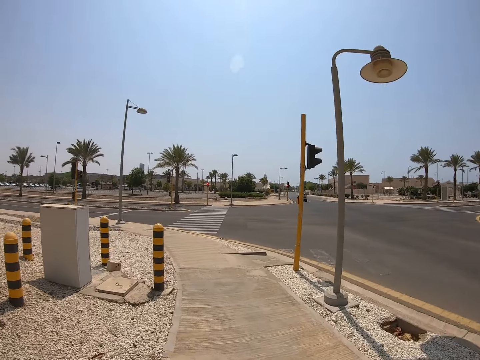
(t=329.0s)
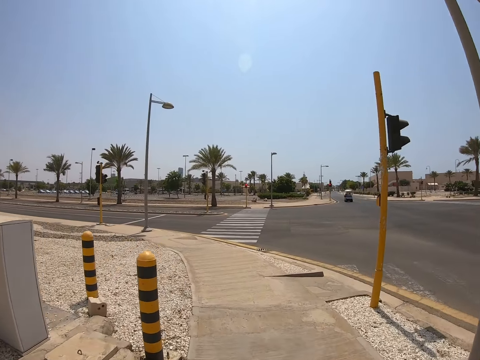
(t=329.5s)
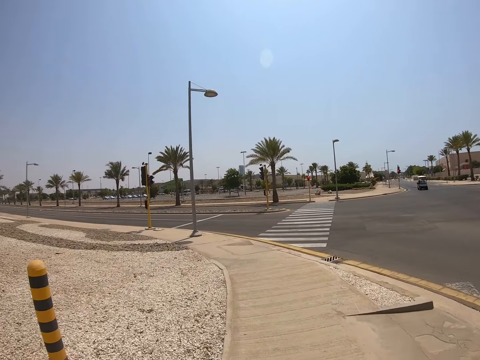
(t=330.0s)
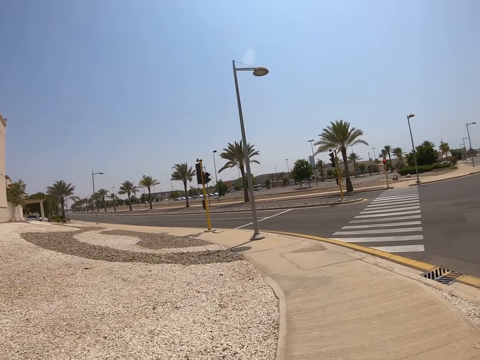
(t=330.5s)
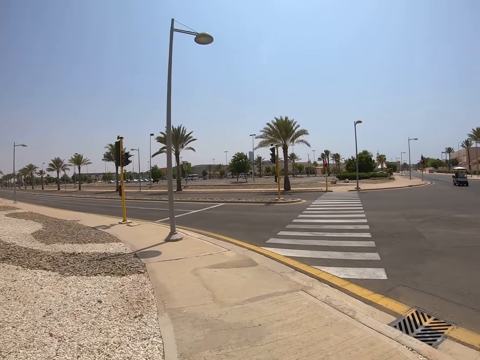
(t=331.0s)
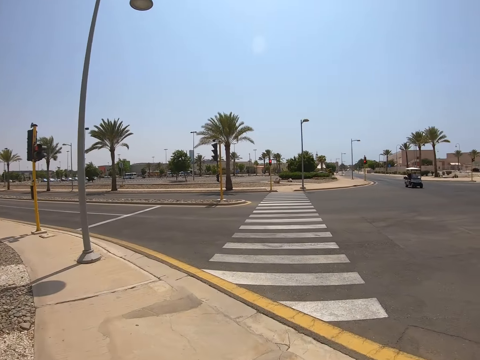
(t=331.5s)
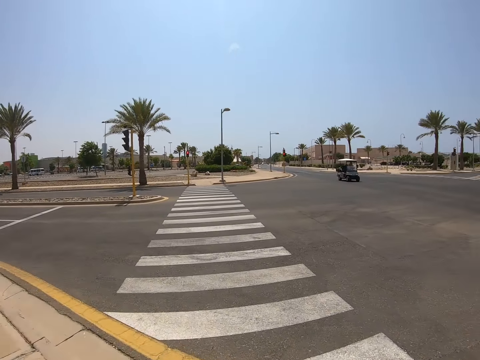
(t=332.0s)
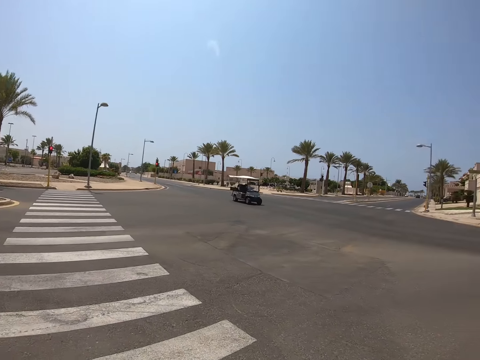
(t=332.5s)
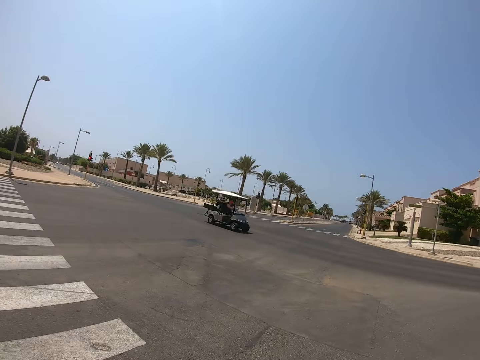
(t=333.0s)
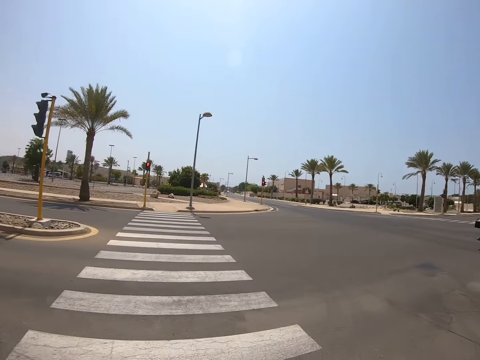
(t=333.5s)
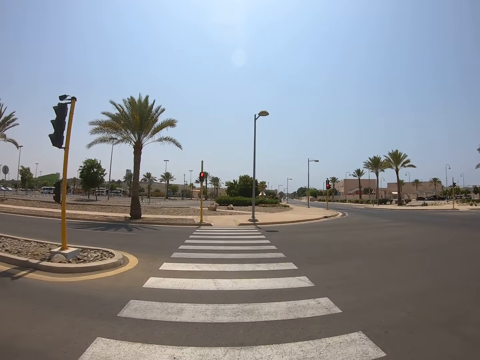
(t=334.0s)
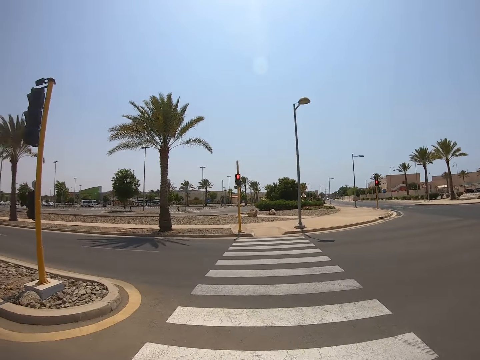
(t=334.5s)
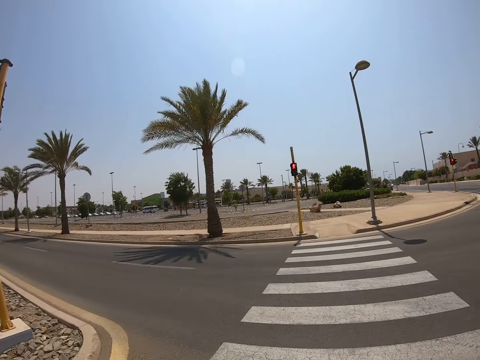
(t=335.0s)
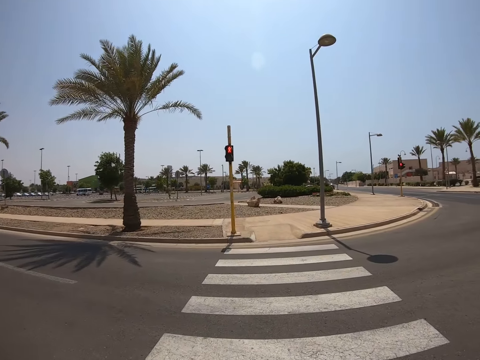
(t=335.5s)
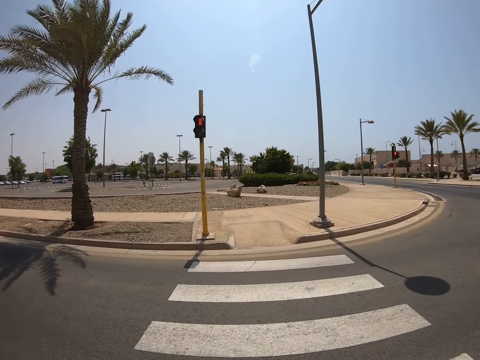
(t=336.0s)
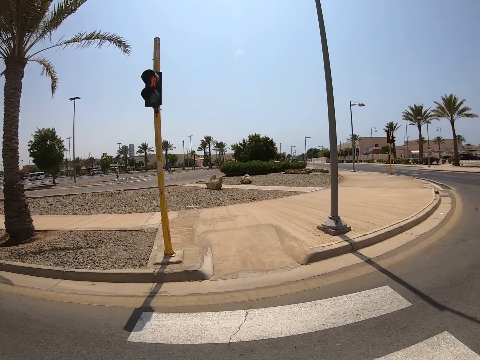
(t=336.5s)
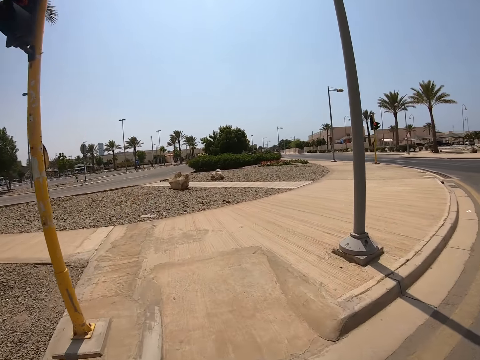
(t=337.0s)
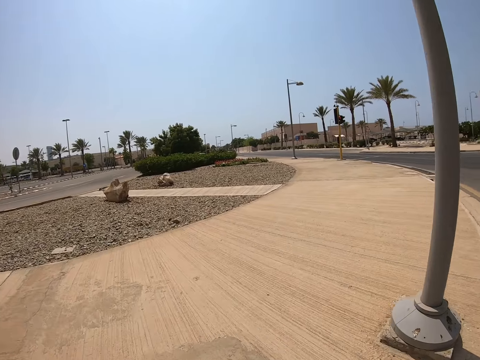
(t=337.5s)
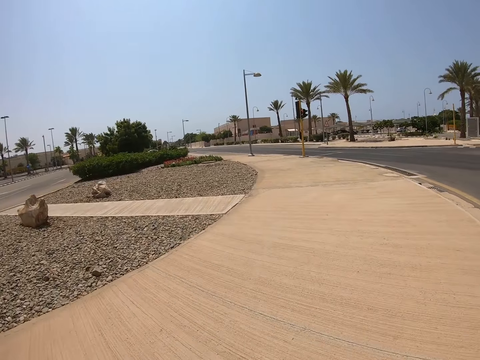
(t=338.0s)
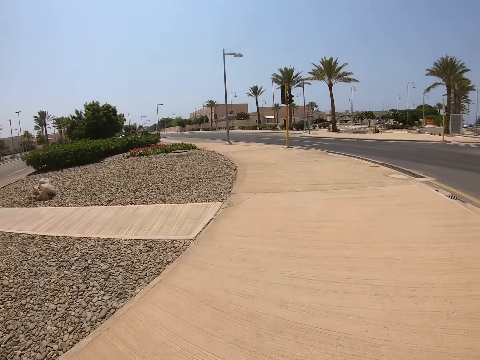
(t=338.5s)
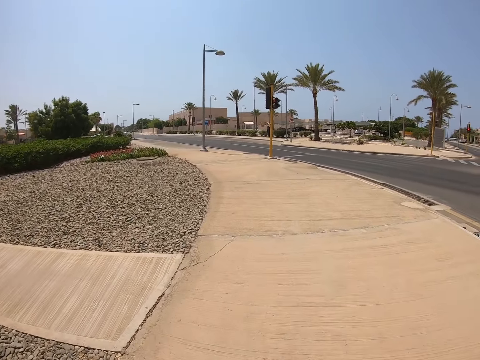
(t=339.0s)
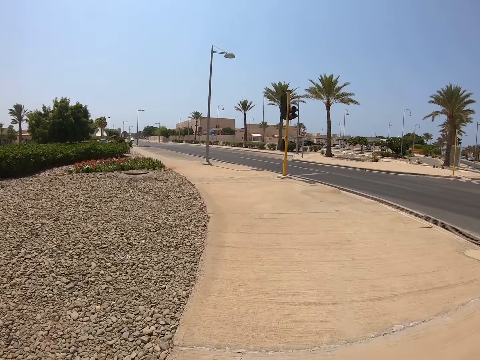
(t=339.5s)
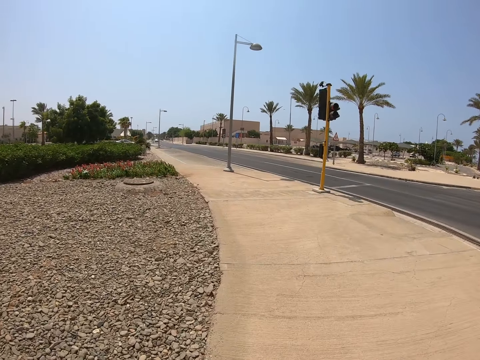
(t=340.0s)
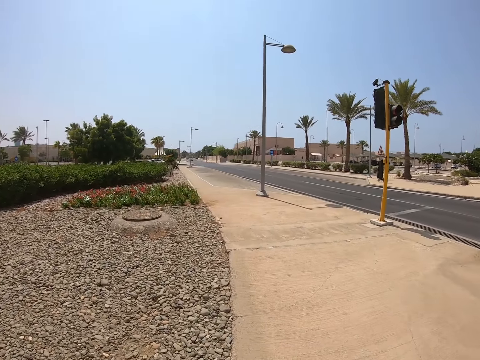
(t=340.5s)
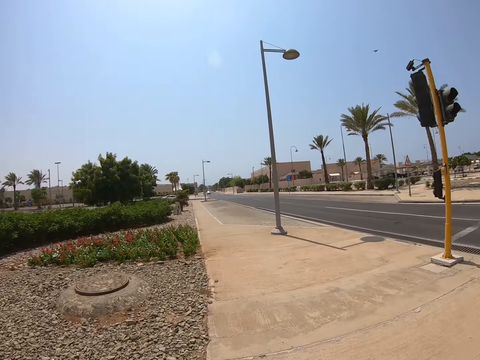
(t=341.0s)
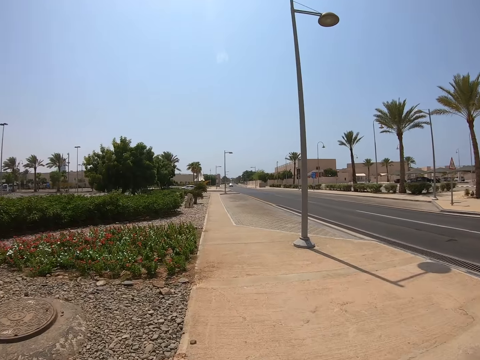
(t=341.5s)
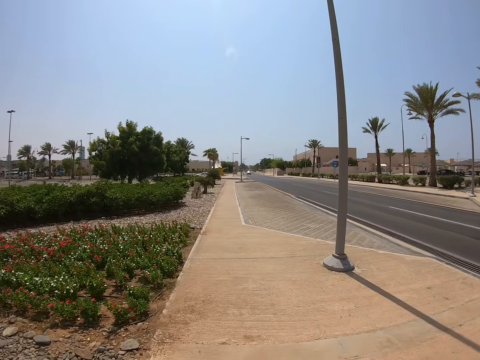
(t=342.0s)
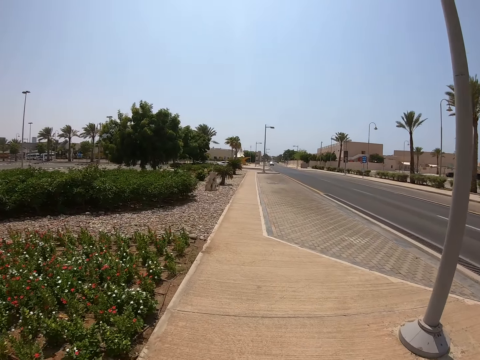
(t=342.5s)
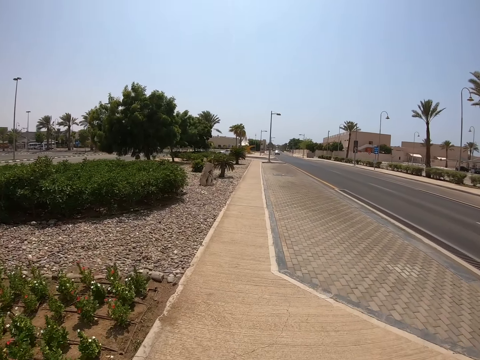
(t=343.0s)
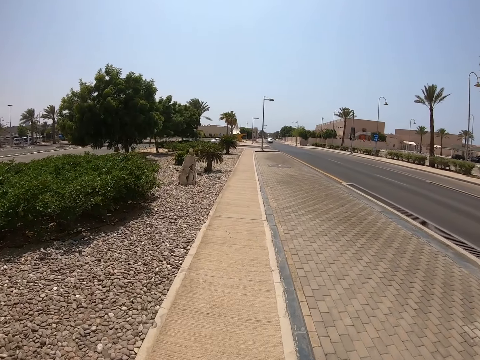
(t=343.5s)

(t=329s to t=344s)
The camera wearer crosses the zebra crossing. They stare at the road. They continue to ride the bicycle on the pedestrian road.

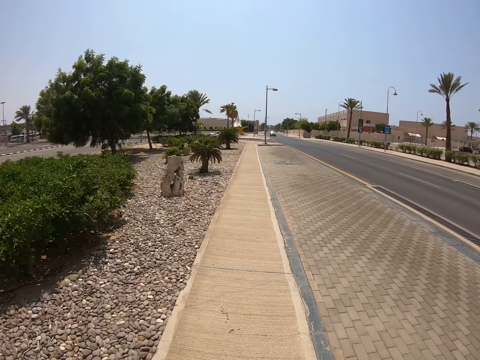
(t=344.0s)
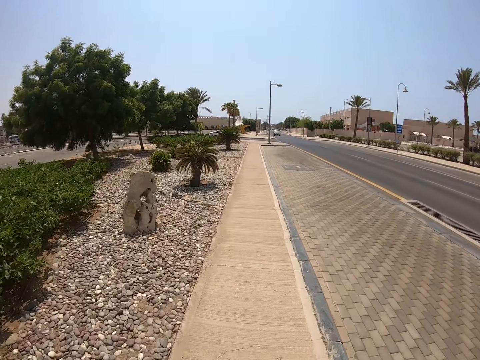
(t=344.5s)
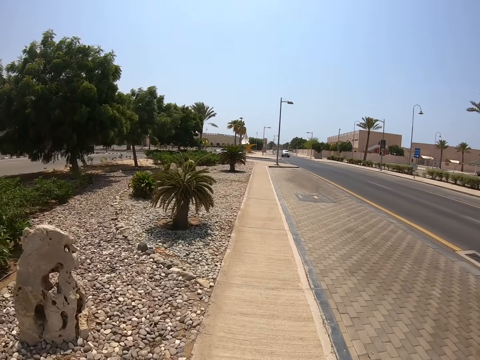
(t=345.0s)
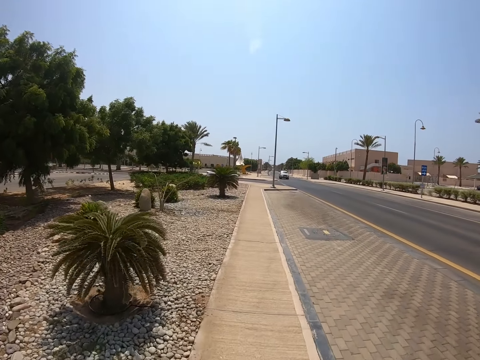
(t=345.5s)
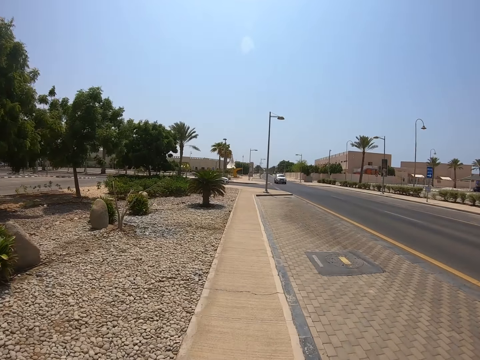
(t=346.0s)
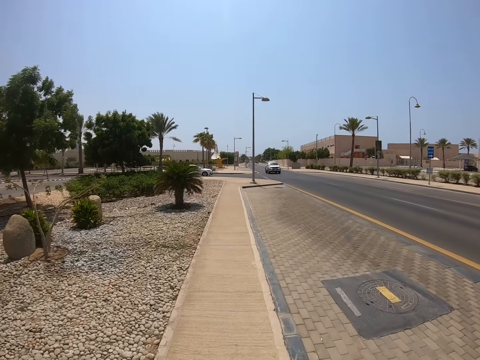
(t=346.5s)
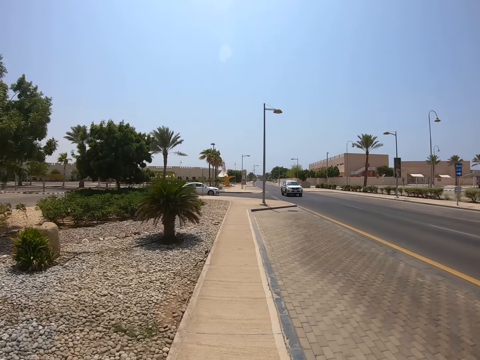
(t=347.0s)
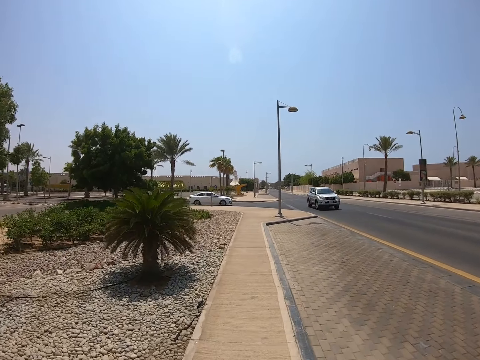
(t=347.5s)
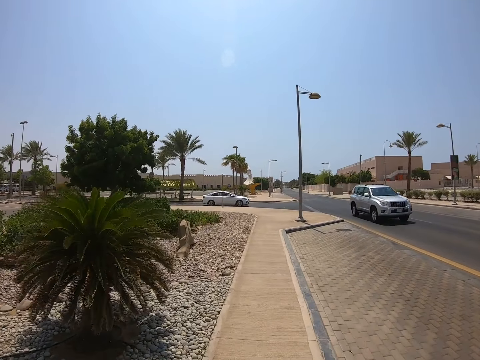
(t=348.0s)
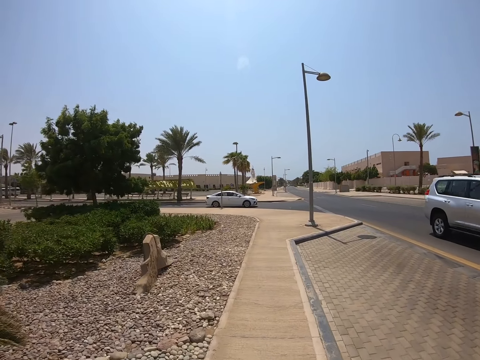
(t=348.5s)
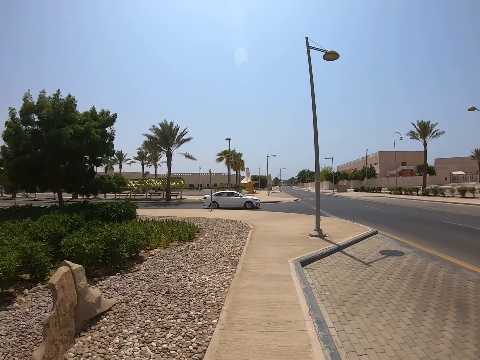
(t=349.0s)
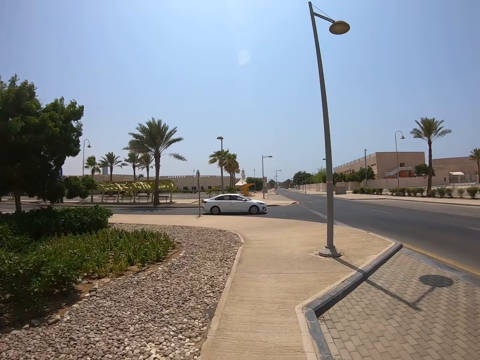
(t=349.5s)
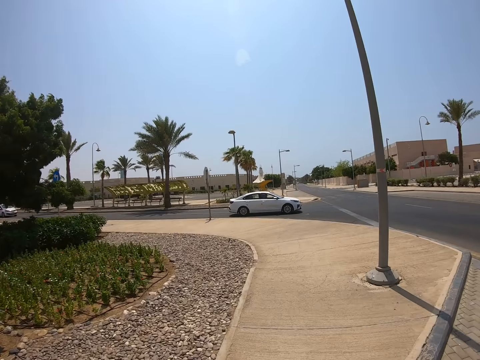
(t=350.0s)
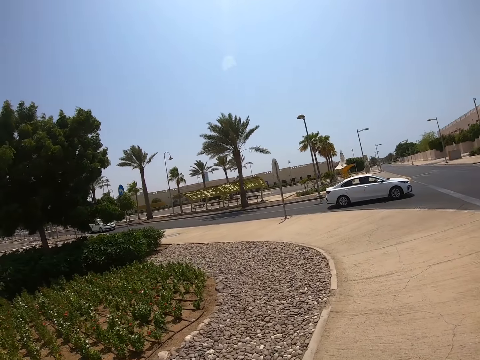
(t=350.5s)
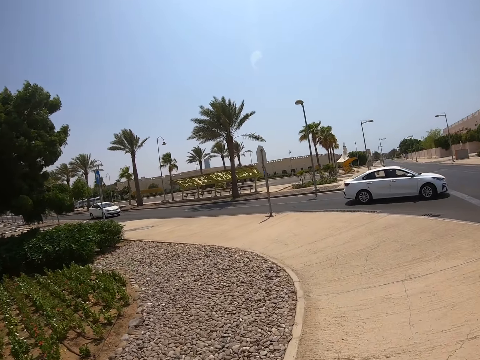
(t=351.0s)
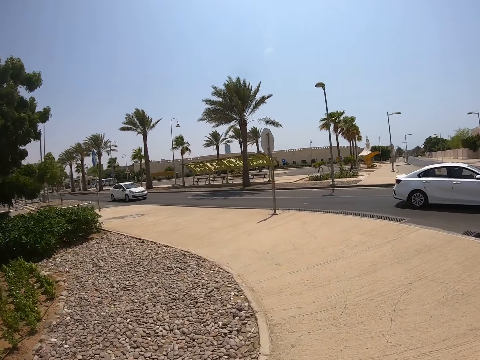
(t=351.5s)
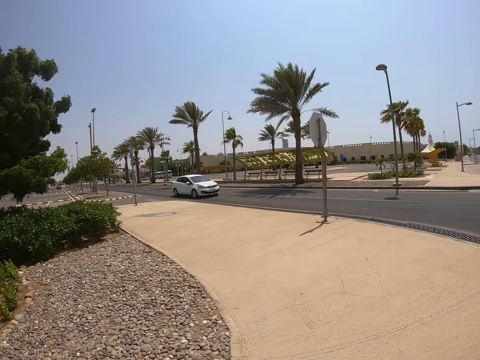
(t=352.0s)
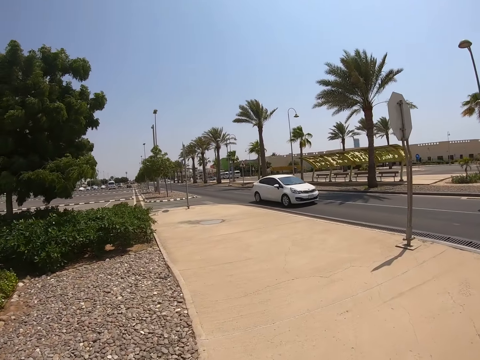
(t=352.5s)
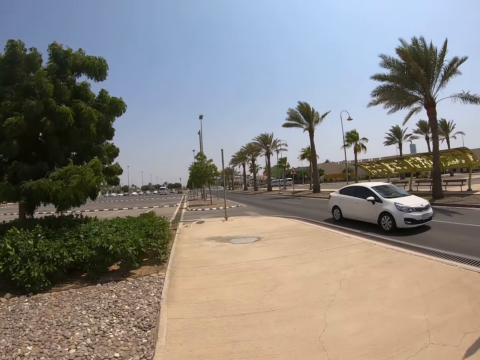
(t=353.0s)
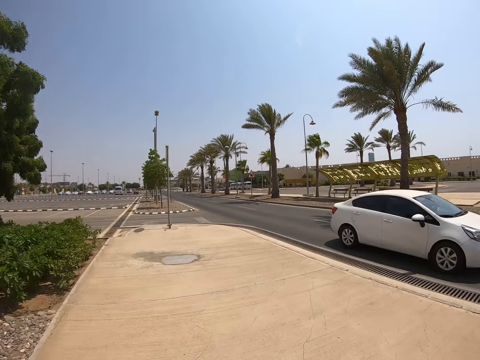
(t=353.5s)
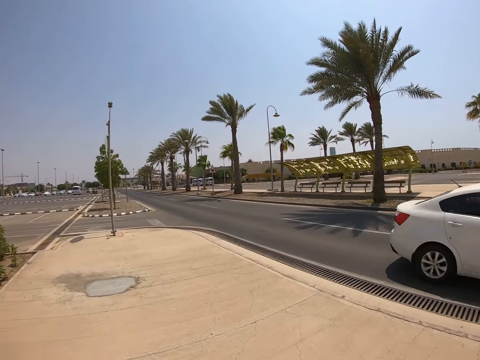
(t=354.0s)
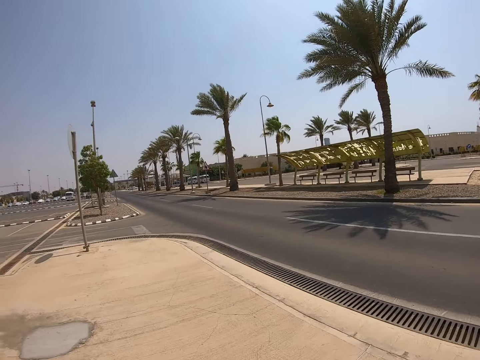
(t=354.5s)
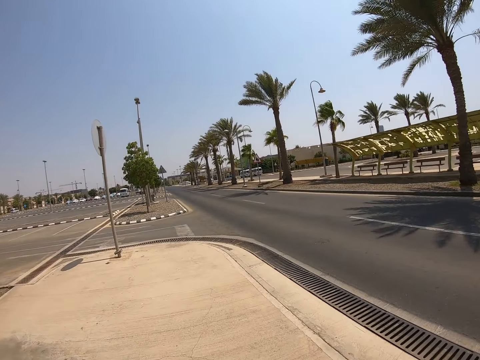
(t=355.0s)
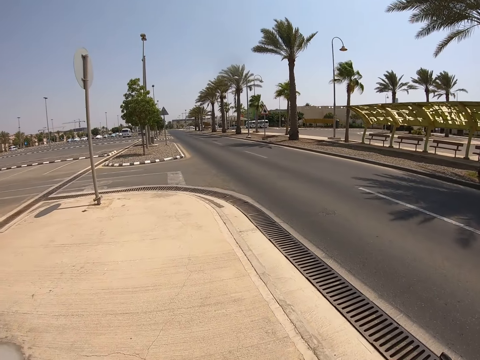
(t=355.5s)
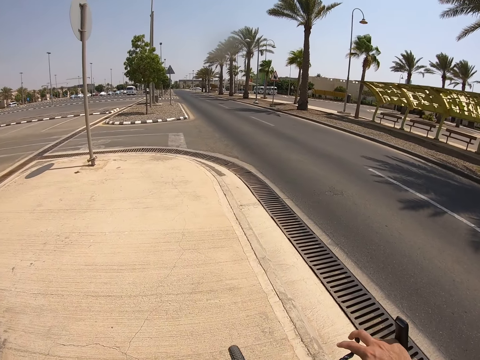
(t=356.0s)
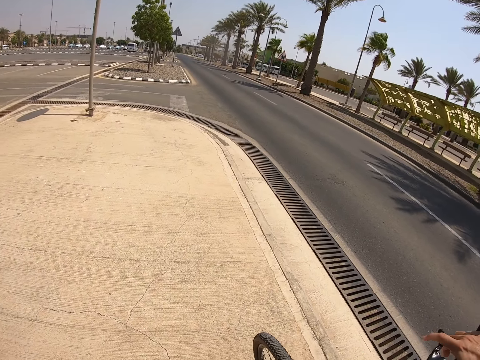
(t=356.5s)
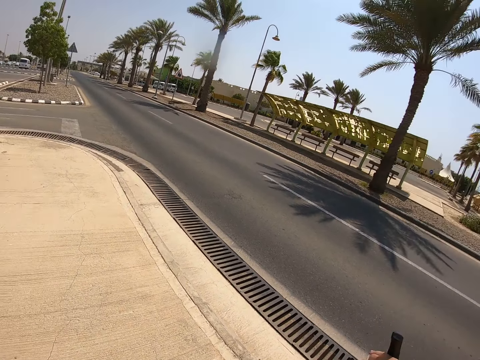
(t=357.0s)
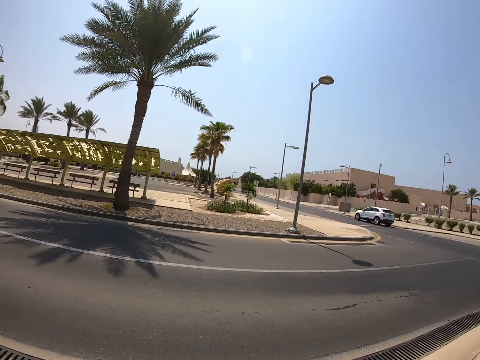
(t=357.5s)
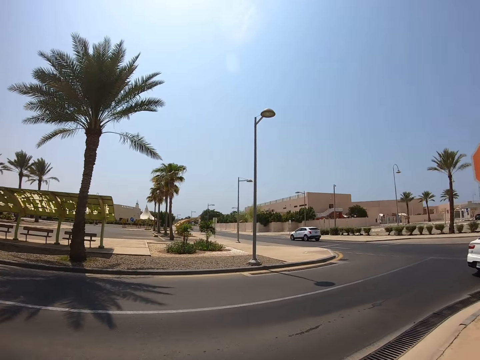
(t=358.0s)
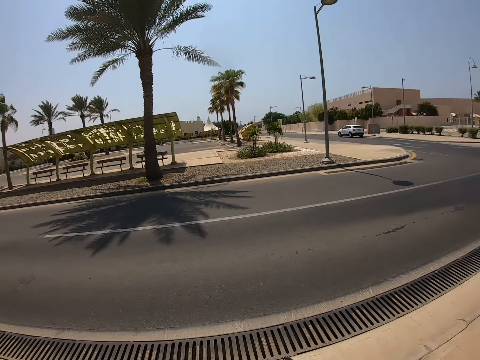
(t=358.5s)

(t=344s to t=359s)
The camera wearer stops the bicycle. They stare at the road and look around.
